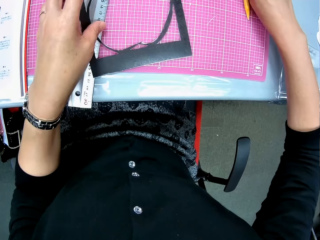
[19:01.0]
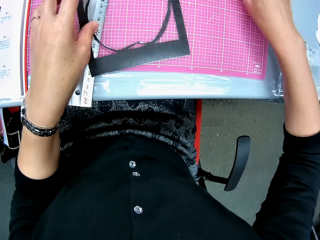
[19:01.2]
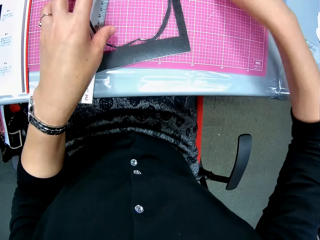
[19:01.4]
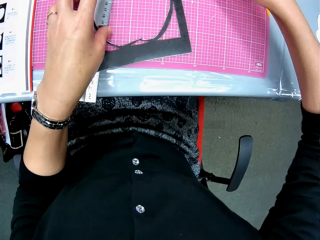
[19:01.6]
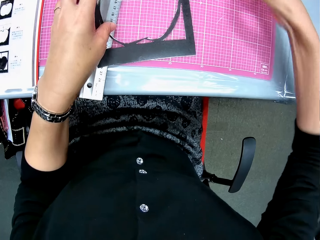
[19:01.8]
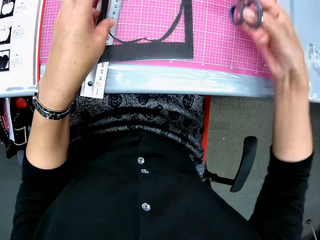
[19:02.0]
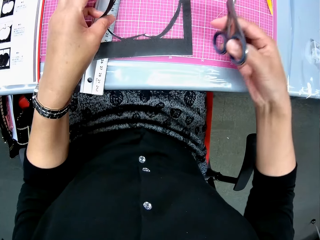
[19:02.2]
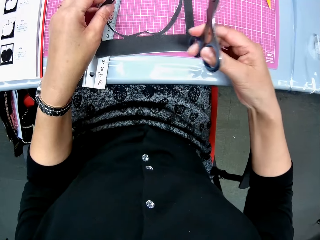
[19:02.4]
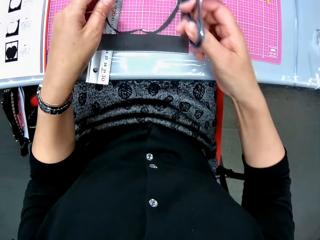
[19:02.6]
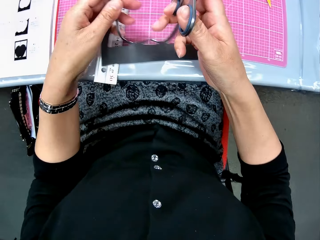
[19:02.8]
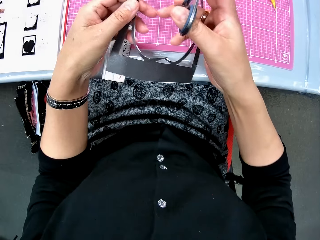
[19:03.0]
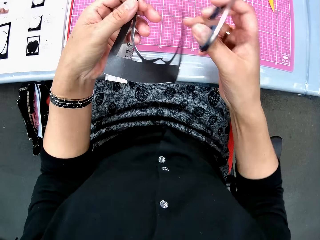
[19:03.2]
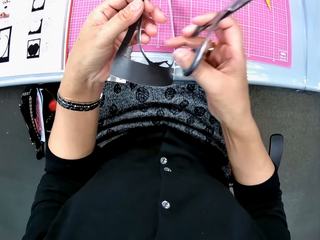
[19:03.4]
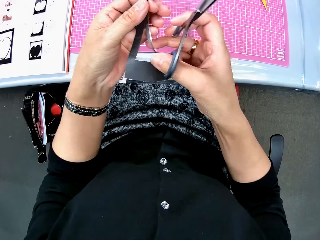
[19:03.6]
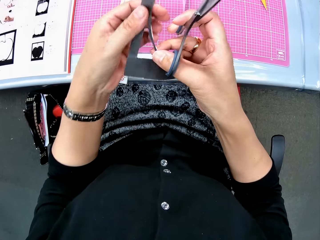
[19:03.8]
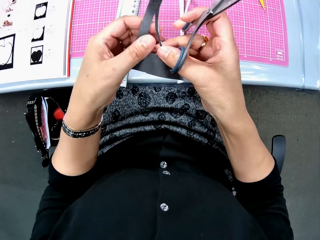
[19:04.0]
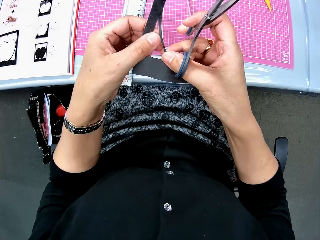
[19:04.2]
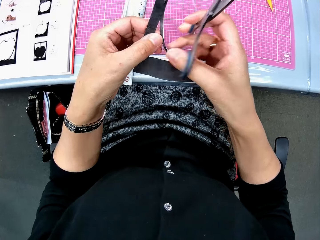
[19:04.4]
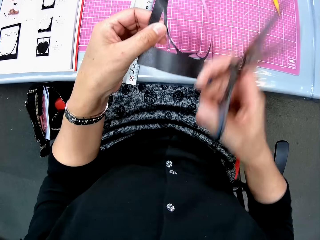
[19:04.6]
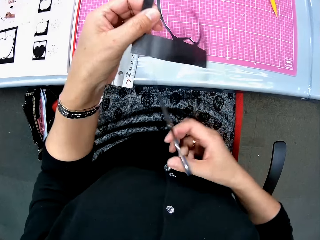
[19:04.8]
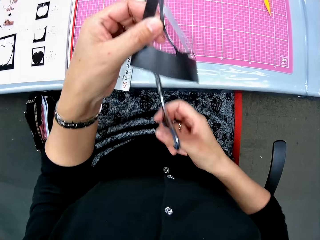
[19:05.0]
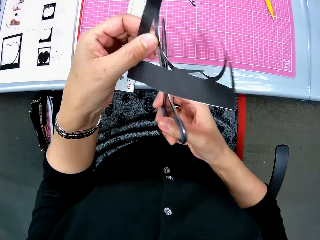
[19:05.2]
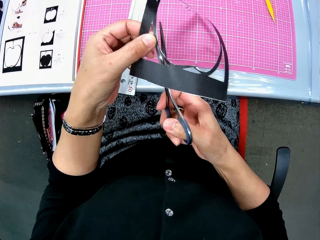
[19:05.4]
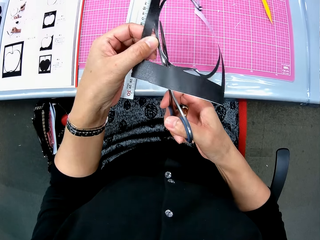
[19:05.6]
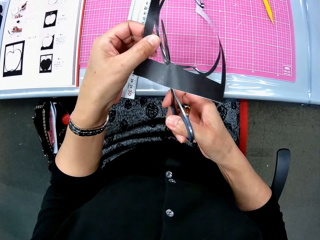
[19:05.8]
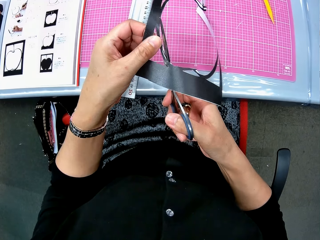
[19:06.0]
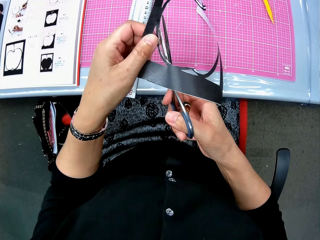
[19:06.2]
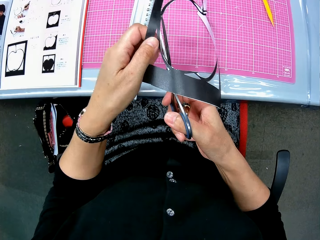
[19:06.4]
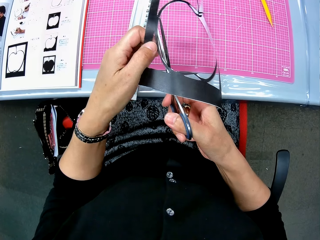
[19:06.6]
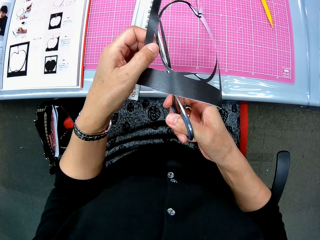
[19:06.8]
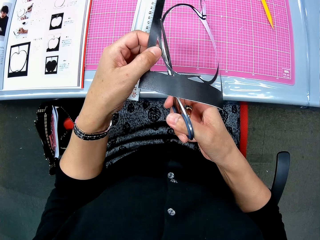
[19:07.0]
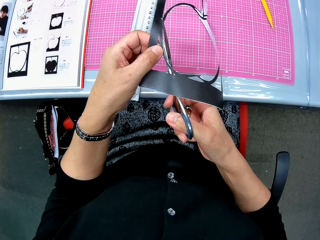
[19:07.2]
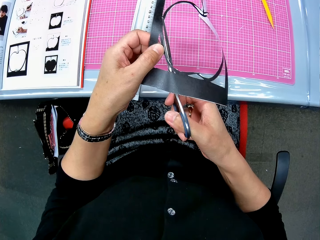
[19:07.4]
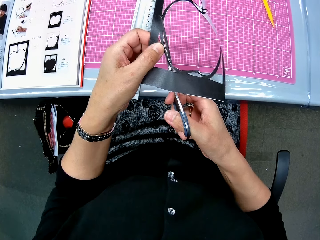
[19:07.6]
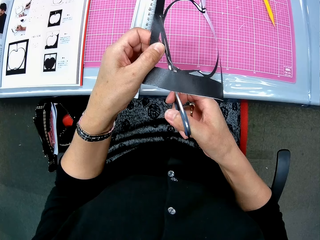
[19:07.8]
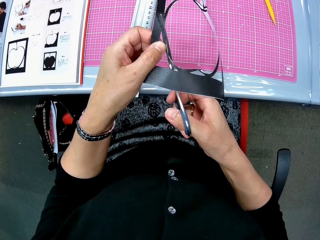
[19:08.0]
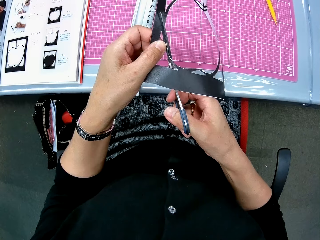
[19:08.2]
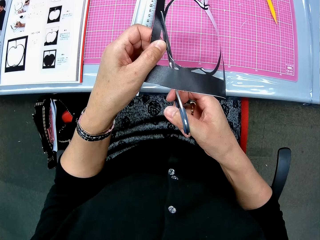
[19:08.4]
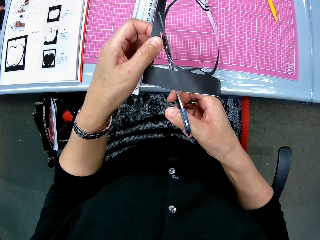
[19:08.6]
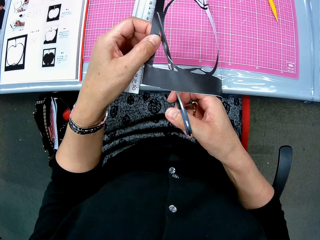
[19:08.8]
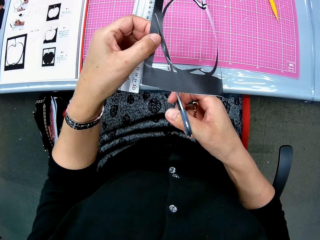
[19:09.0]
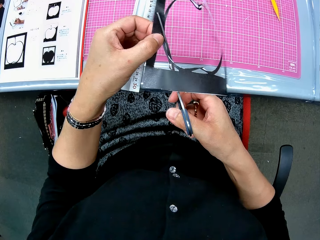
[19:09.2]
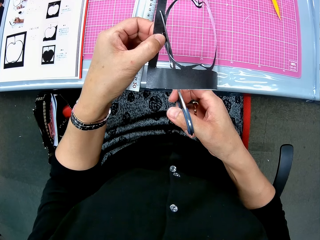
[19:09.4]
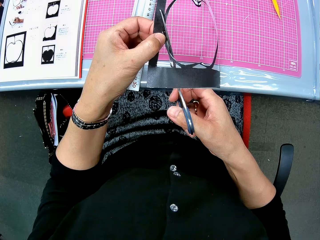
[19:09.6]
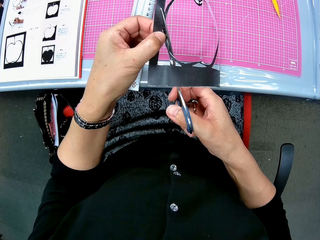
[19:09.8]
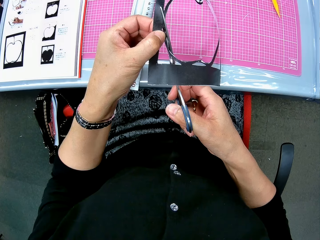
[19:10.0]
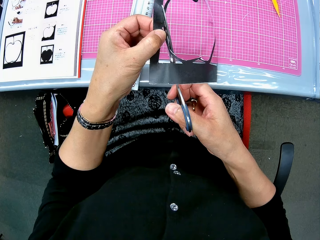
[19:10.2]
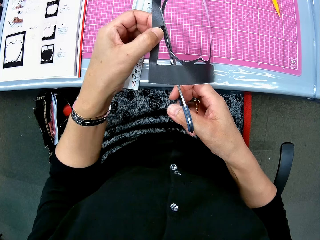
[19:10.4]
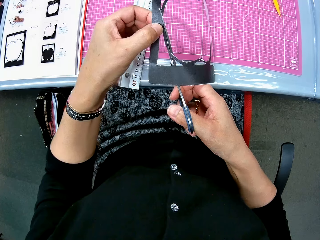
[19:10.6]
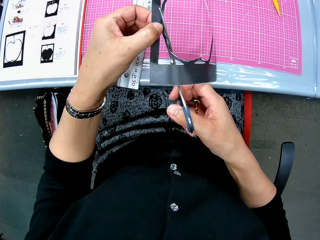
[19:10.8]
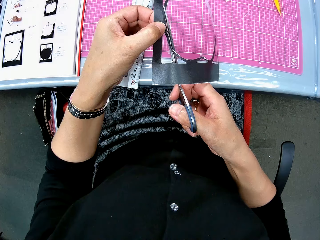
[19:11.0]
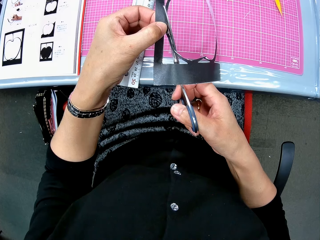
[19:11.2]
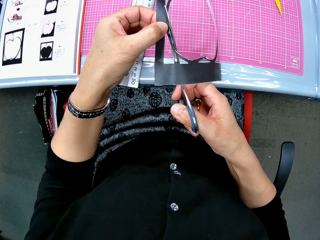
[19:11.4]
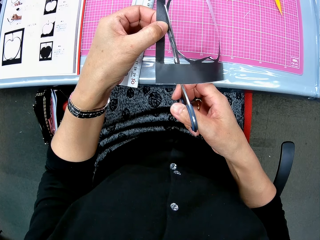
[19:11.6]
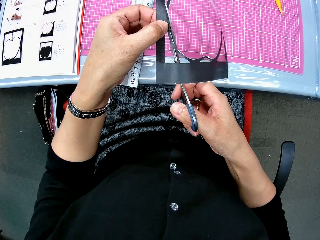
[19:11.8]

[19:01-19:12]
The camera wearer drops the craft knife on the cutting mat. They pick the last craft piece or paper cut out from the cutting mat. They pick the scissors from the cutting mat. They inspect the paper cut out. They trim the last craft piece with the scissors.

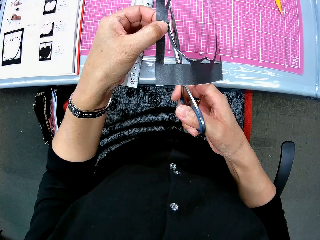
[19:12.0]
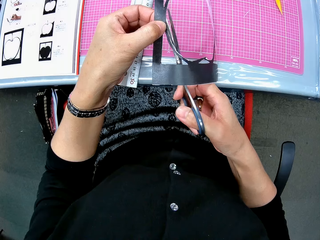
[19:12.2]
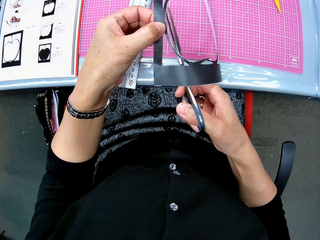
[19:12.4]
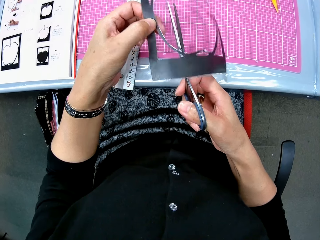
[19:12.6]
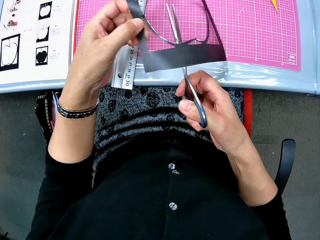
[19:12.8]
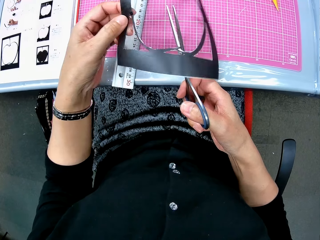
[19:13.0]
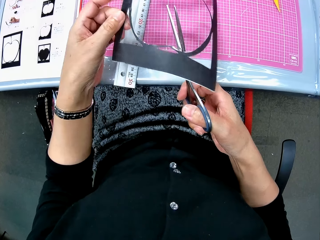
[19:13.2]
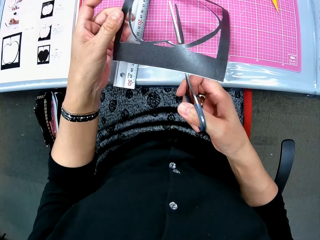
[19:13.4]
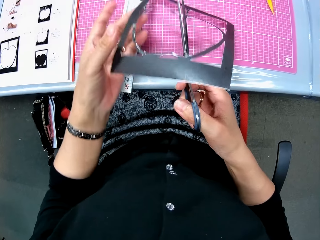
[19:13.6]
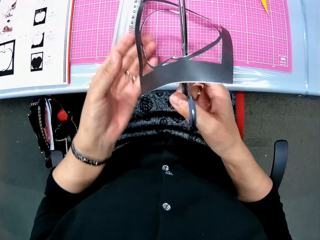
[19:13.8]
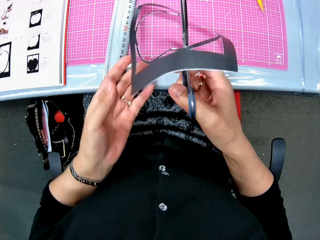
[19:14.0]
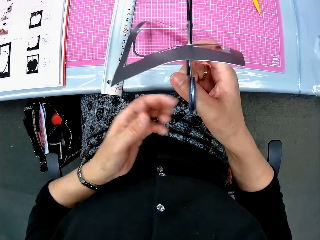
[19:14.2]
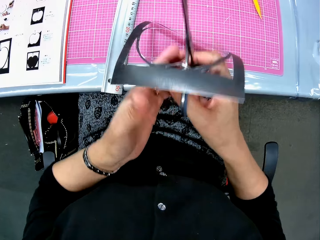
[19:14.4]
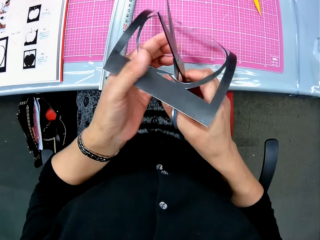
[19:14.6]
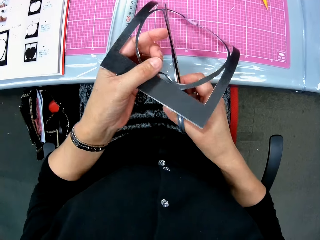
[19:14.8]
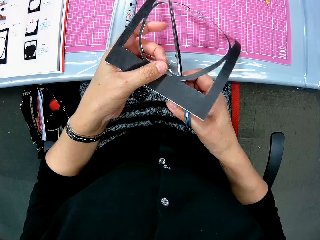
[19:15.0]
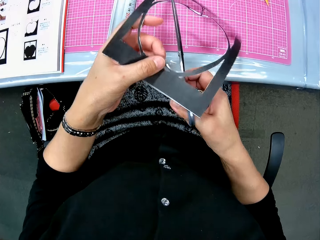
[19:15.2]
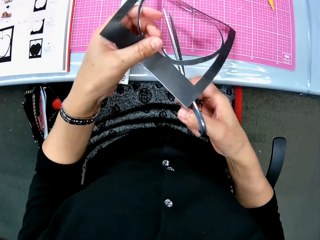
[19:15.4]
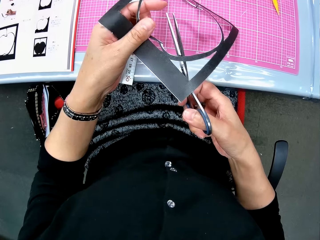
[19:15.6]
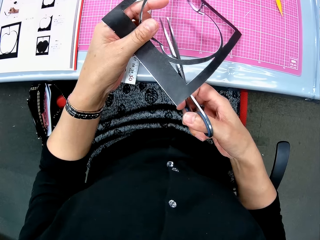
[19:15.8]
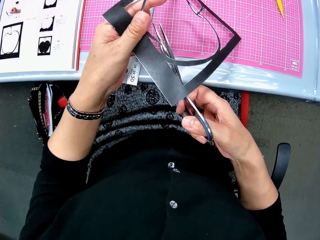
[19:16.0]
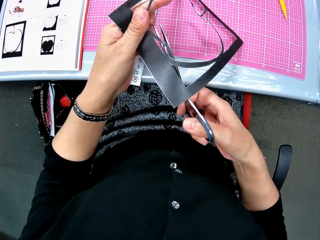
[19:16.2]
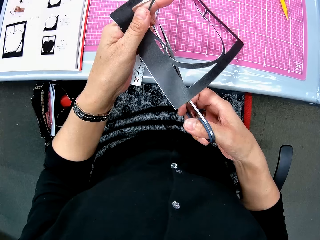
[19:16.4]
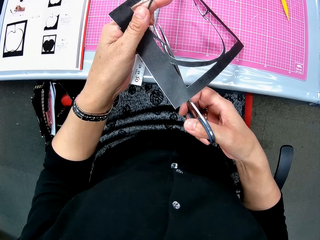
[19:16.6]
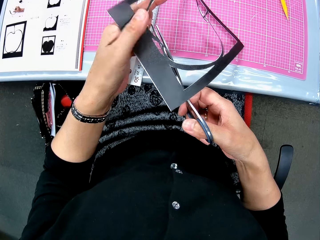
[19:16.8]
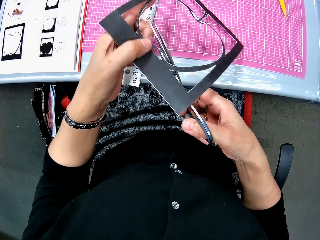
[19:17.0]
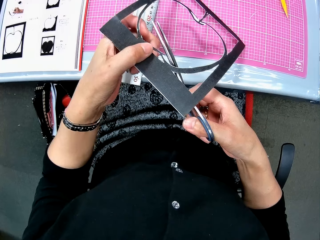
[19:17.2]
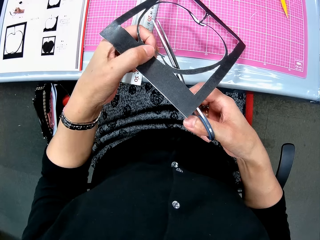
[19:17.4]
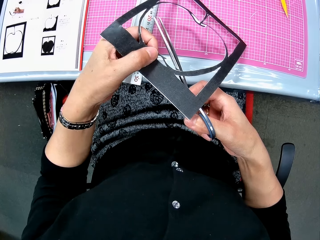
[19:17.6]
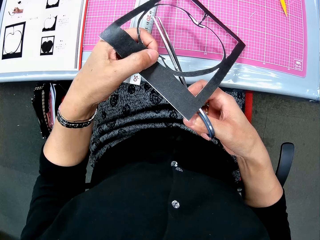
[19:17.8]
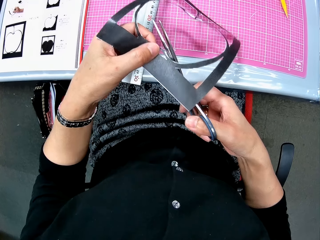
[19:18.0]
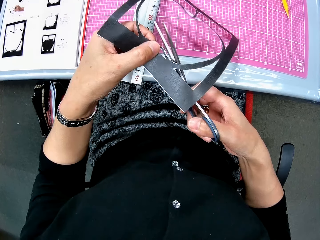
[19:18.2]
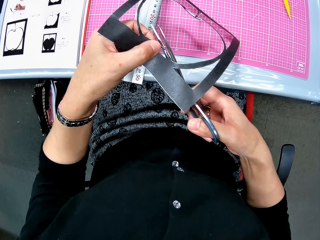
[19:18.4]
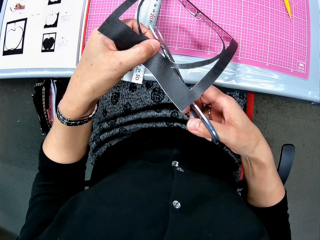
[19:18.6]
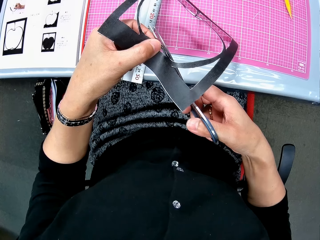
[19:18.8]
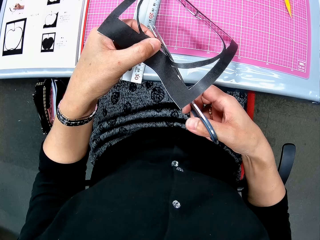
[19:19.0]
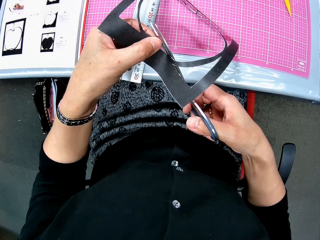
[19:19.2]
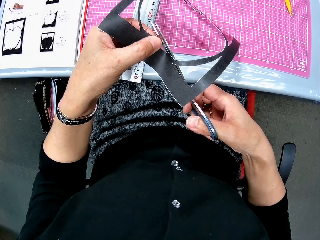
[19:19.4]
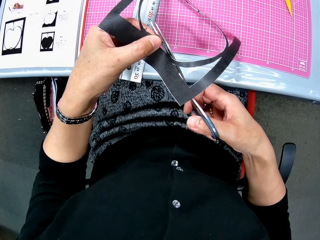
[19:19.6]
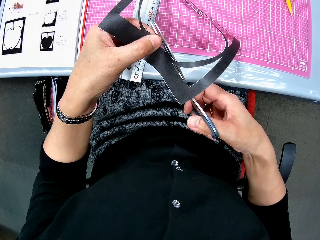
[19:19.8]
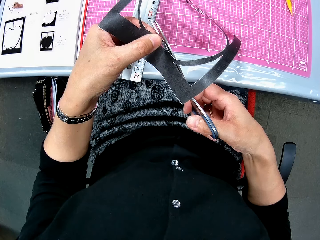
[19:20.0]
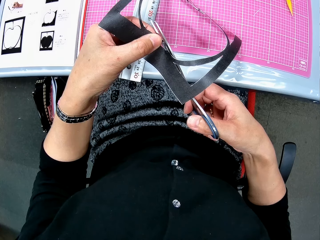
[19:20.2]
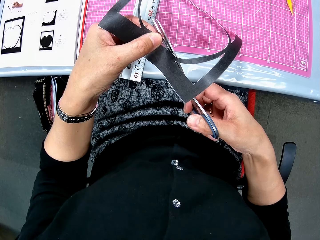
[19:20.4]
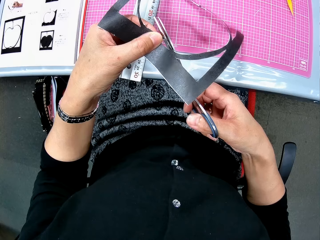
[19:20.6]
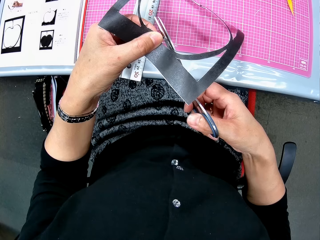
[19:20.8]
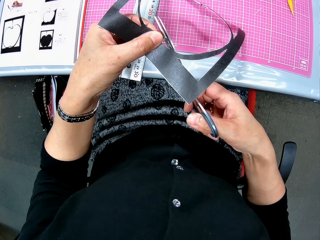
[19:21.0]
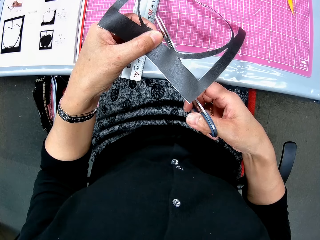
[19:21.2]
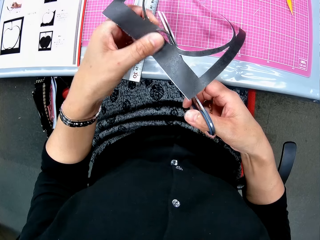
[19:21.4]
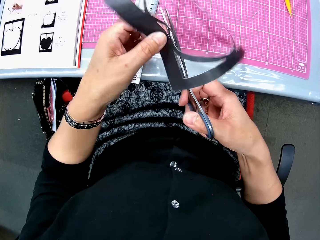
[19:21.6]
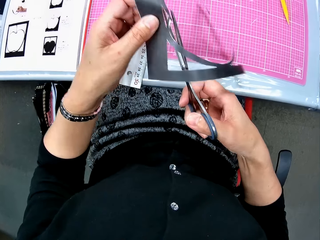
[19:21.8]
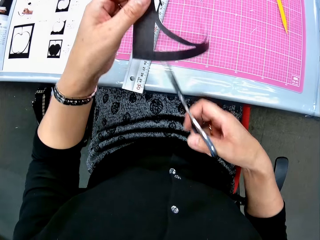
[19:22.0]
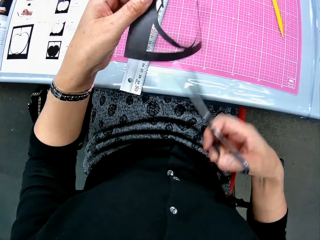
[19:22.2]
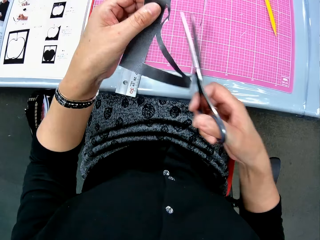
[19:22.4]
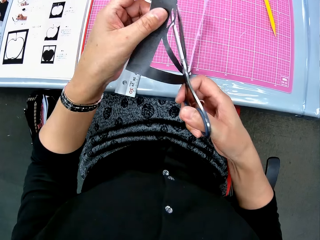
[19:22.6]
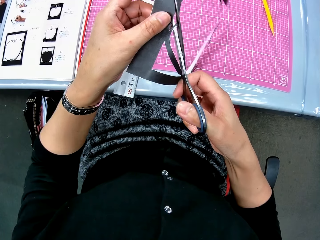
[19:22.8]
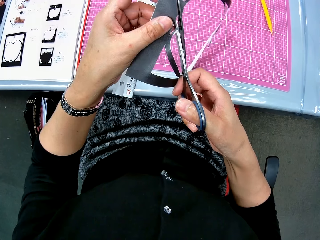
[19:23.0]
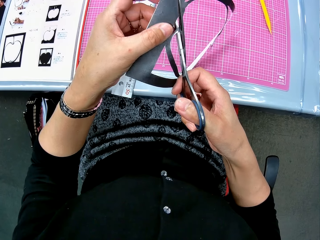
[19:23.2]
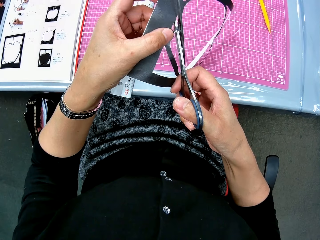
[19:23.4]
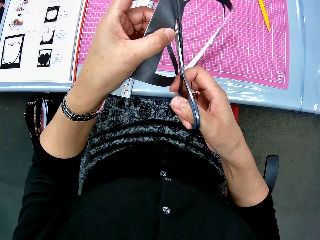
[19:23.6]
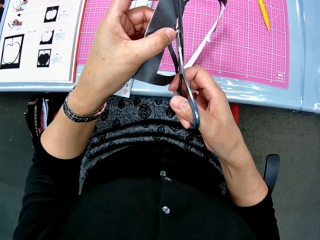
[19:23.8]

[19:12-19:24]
The camera wearer stares at the paper cut out. They cut the paper cut out with scissors.
